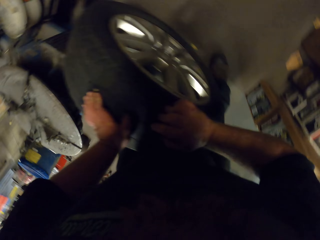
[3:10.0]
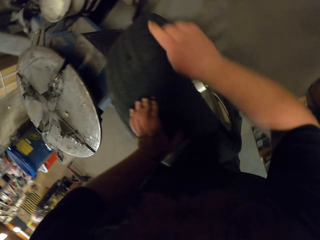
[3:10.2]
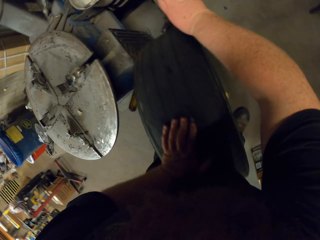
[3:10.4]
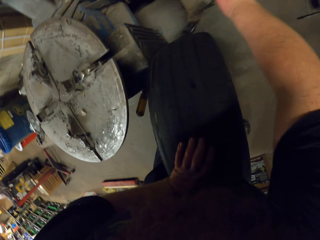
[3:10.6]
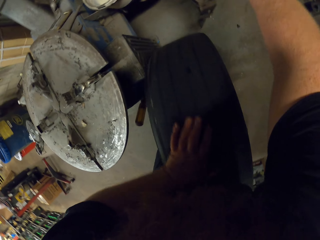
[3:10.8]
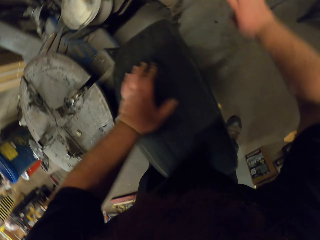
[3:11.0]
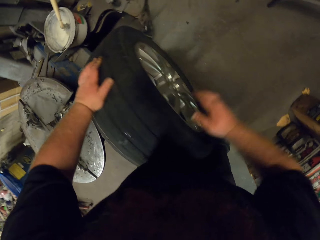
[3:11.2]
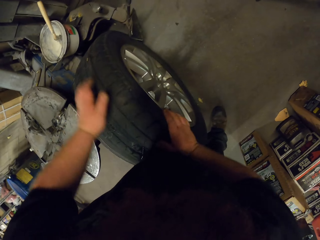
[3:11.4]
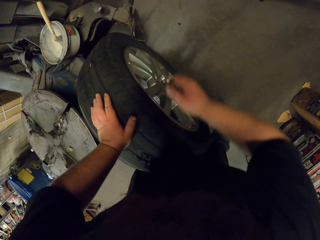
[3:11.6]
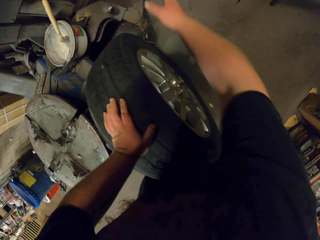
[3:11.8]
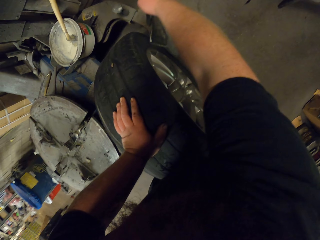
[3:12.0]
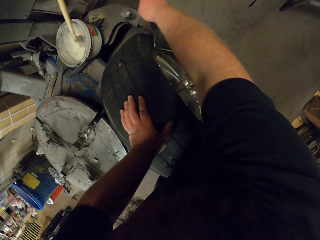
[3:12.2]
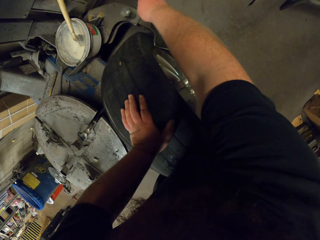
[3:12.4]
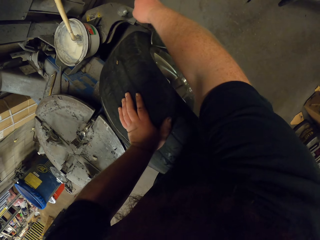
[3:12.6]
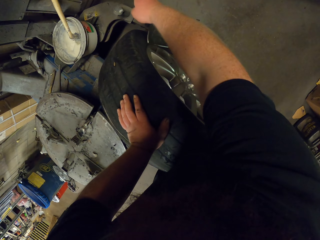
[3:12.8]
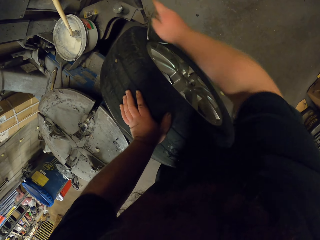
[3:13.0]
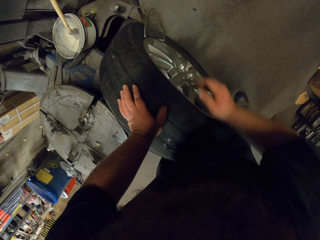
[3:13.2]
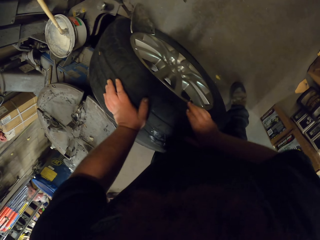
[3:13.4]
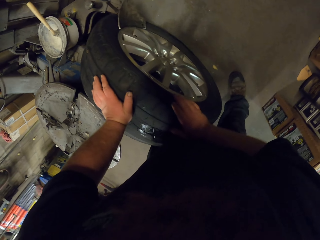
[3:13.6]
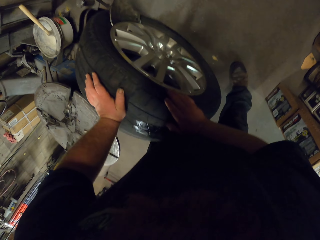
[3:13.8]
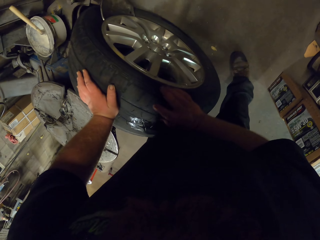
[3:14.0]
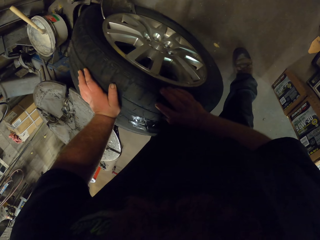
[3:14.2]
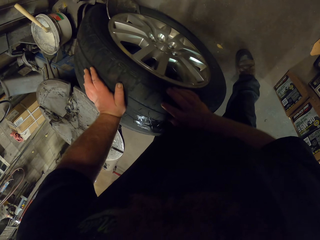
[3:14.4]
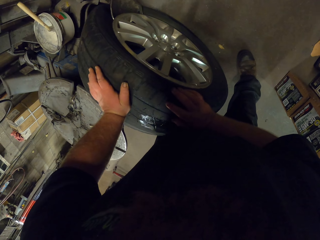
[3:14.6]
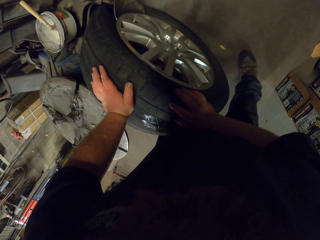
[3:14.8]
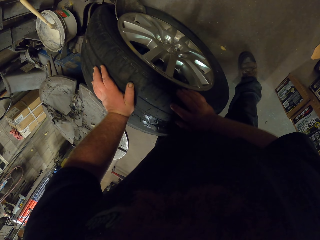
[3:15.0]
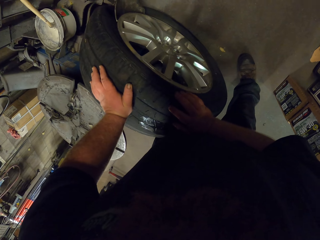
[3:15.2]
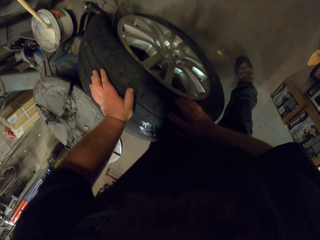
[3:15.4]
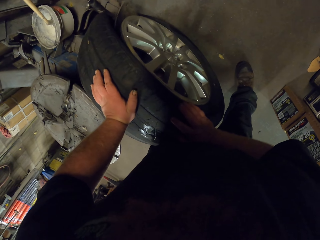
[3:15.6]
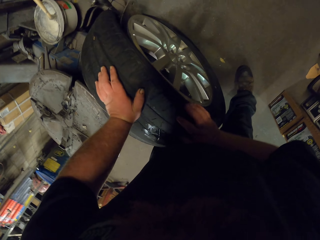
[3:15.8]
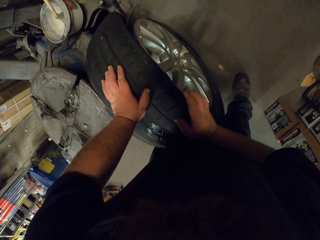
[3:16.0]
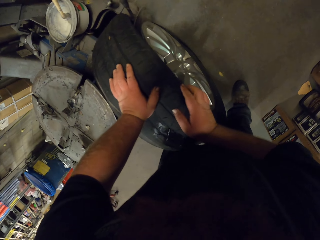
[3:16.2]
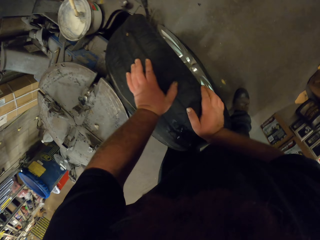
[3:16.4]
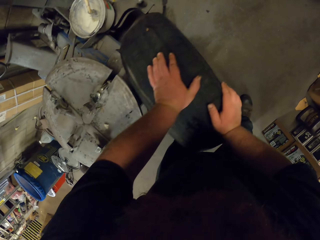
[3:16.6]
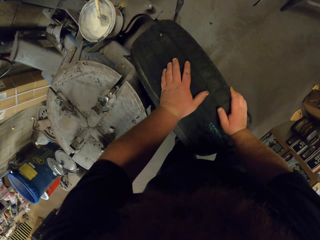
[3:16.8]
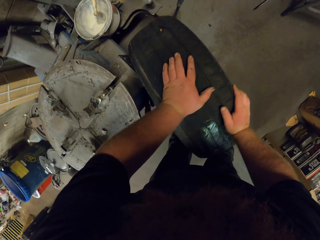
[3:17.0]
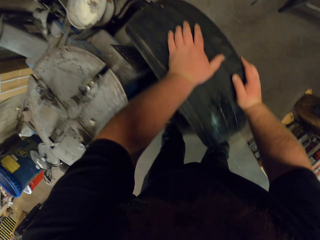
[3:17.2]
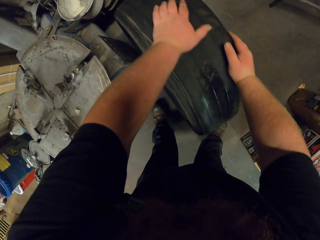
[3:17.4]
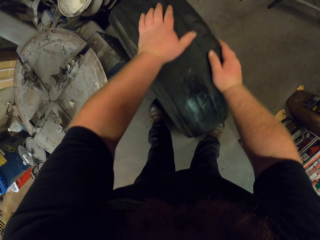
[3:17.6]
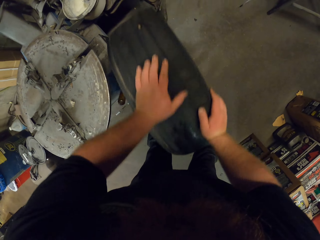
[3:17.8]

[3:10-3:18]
The camera wearer puts the wheel on the wheel balancer. They take something and place something on the tire. They look around.

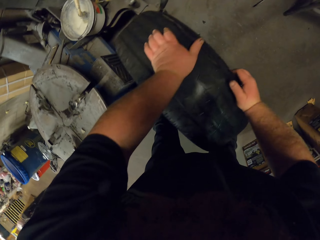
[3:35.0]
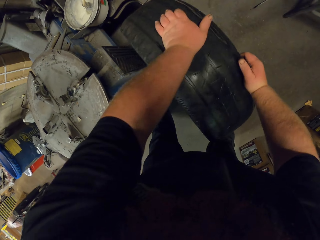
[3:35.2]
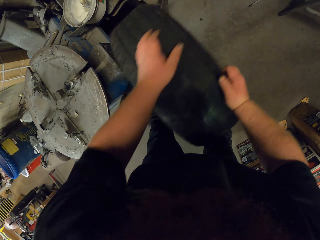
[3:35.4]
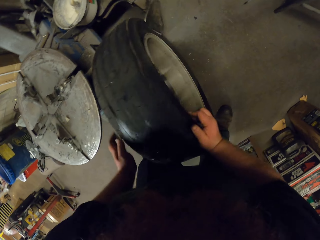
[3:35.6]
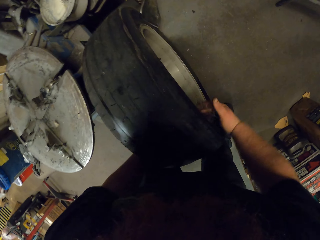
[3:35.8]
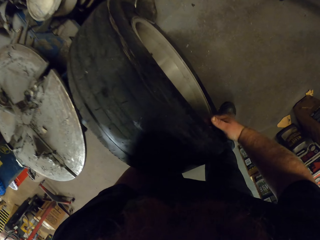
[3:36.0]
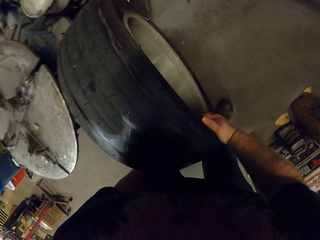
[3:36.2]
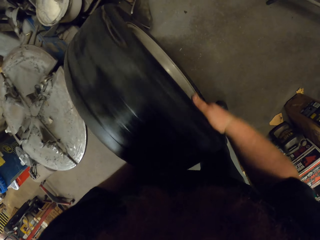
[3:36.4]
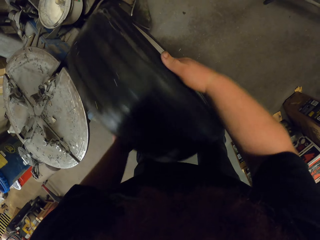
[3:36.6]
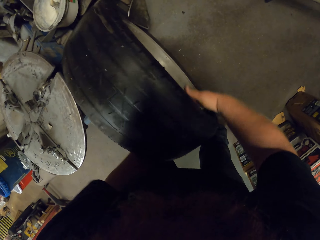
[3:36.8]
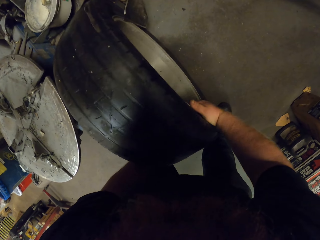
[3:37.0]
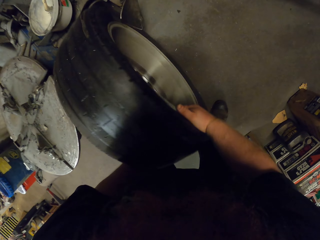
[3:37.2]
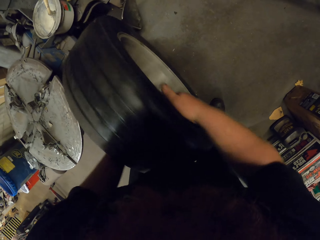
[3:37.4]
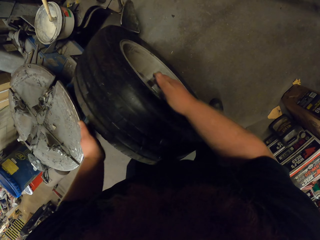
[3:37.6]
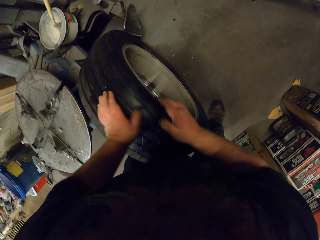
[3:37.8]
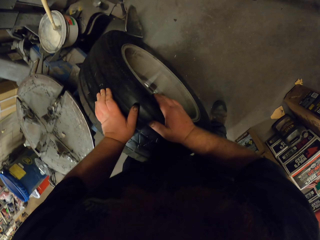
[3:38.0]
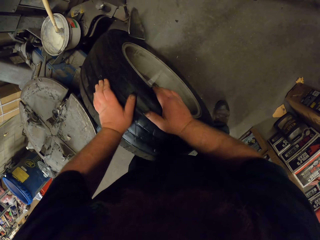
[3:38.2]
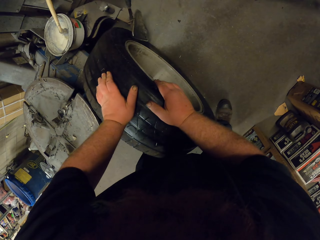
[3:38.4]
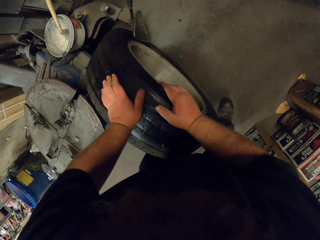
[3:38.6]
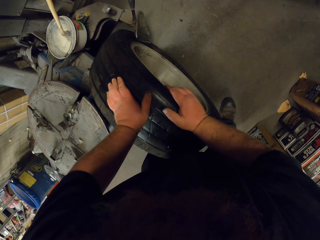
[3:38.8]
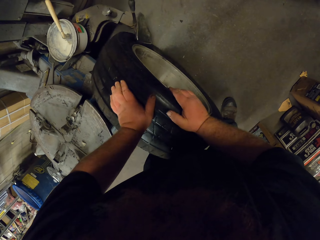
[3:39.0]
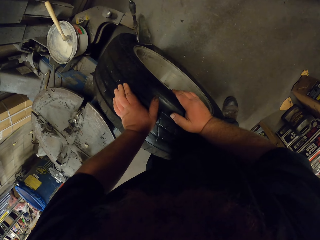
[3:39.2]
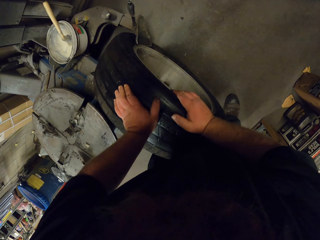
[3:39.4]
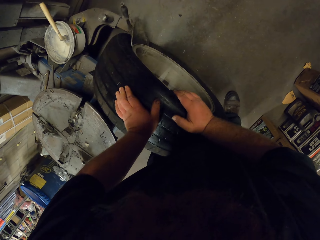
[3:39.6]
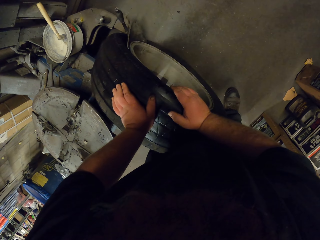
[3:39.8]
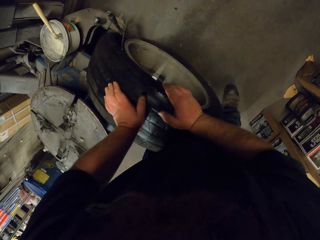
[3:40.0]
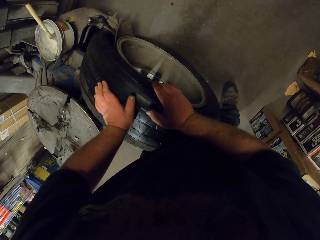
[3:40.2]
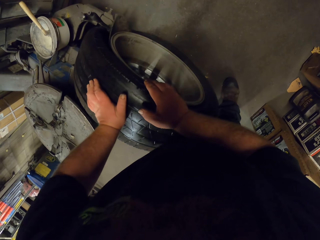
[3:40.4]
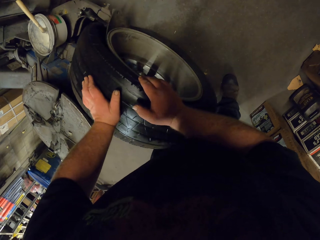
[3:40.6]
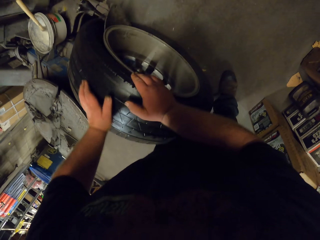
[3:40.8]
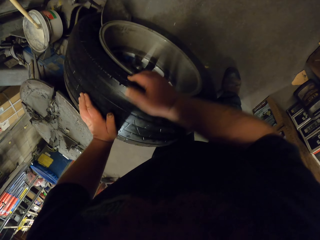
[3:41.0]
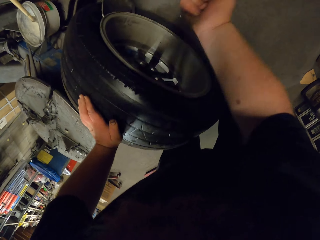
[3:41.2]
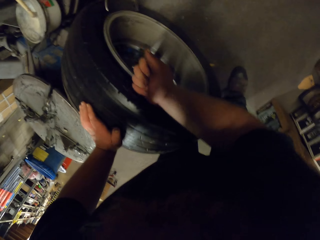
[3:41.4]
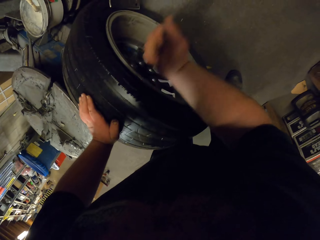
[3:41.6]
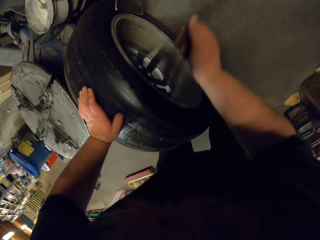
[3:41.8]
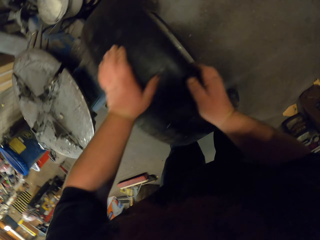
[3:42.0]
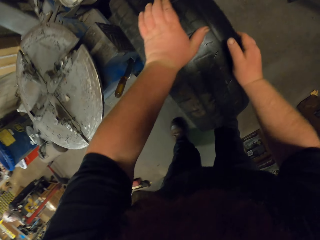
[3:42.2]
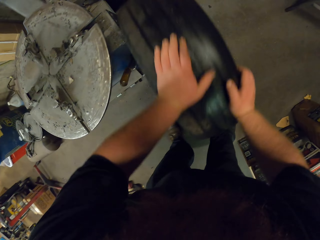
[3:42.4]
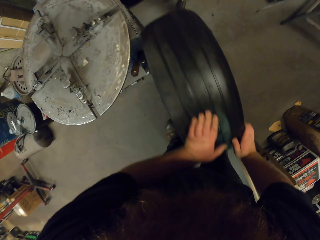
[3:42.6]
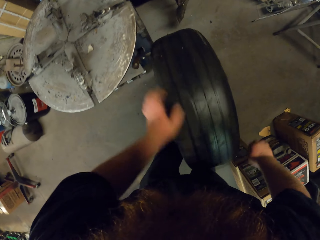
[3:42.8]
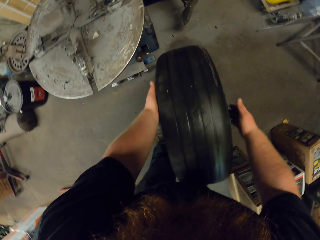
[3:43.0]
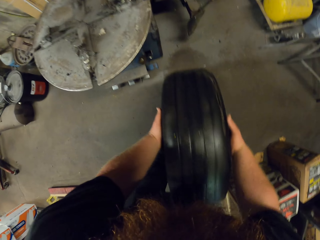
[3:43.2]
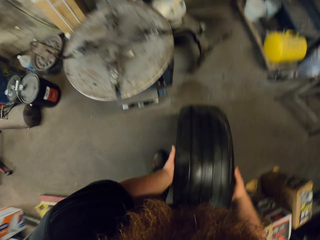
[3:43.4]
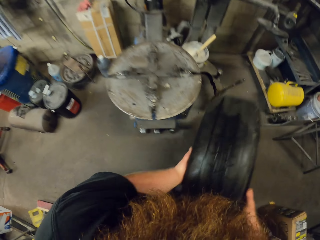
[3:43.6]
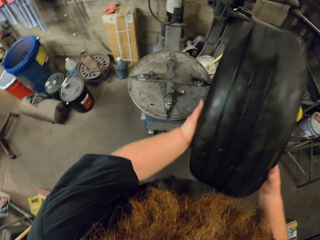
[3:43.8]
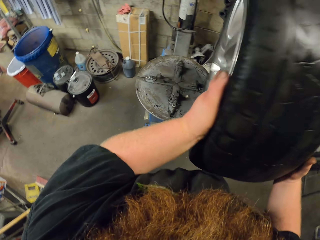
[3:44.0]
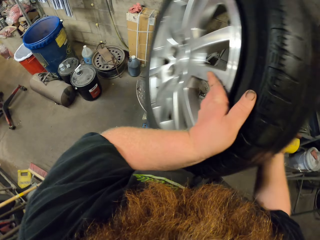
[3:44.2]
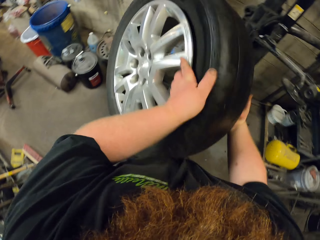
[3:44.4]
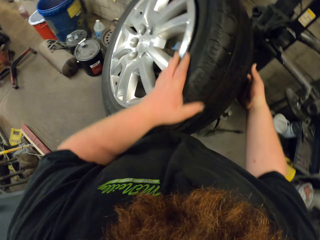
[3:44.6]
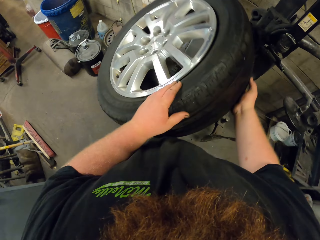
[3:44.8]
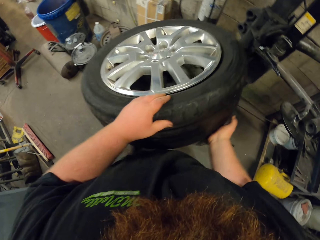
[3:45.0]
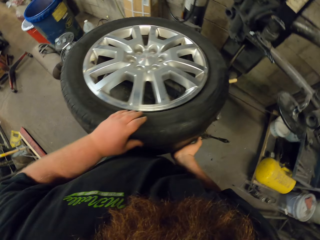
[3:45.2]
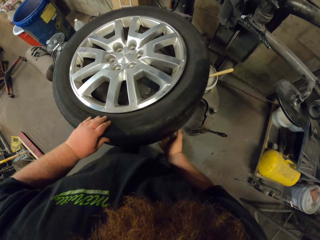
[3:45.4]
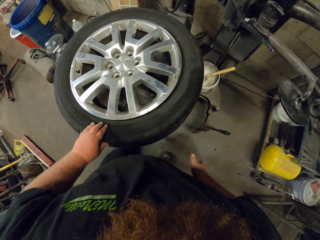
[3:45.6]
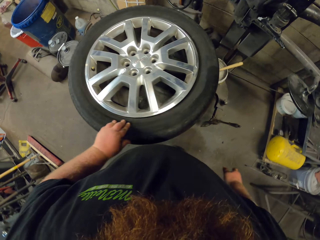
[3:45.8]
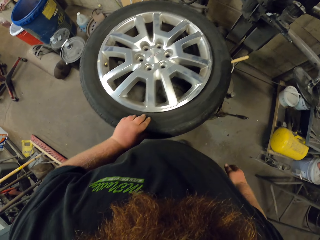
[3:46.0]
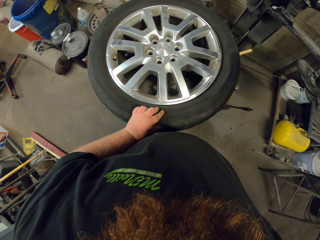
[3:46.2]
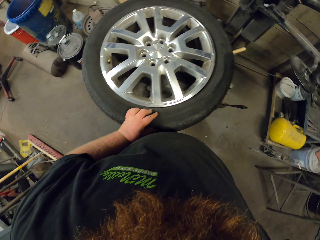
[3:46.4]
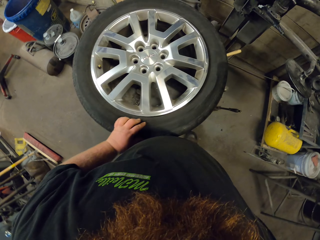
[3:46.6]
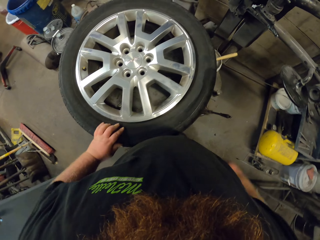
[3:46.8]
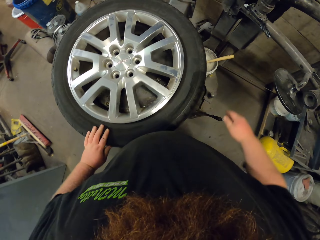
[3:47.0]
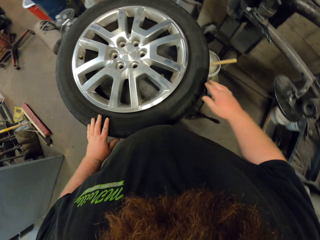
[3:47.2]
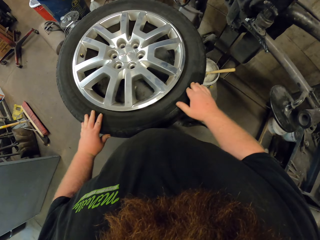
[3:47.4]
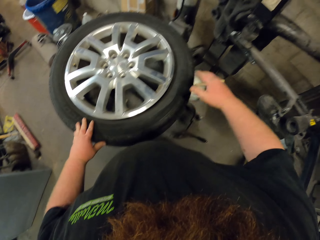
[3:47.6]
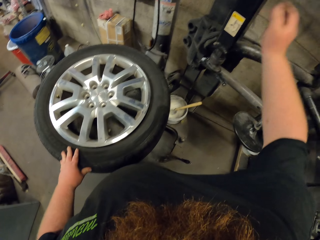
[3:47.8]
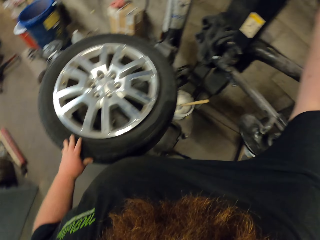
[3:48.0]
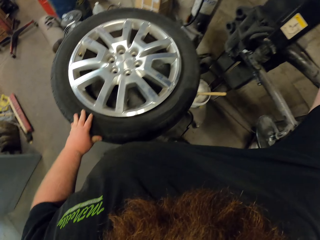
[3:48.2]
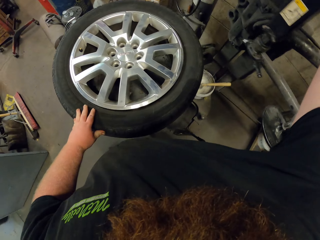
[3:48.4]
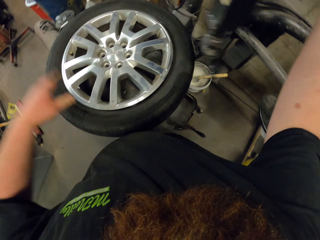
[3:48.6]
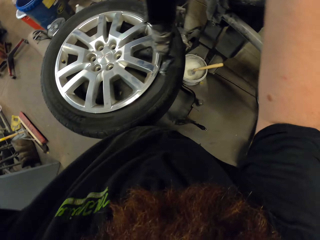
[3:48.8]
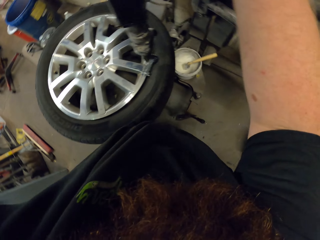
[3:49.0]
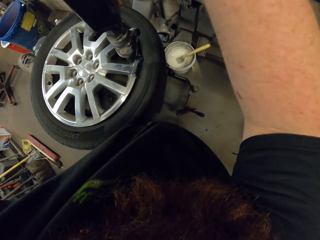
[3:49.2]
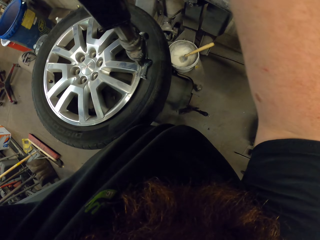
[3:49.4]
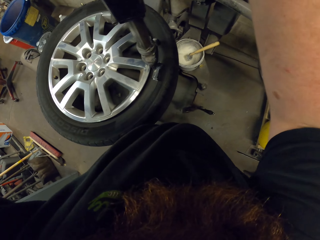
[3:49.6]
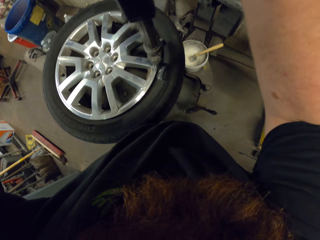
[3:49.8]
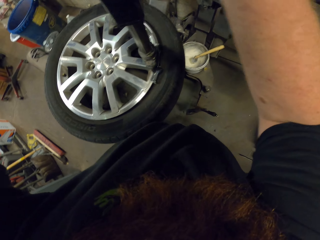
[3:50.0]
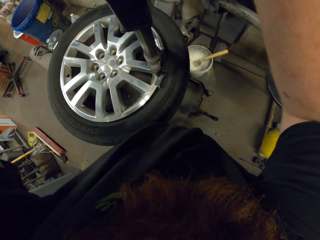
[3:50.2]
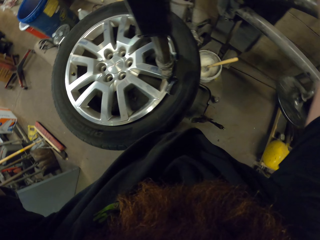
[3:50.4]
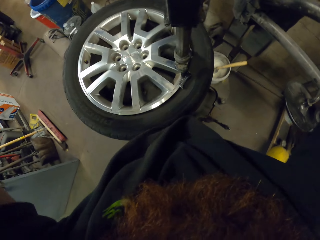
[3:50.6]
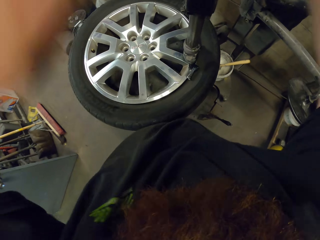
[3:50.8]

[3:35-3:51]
The camera wearer rotates the wheel. They put the wheel on the wheel balancer. They hit the tire. They press on the tire. They remove the tire from the wheel balancer. They roll the tire. They lift the tire. They place the tire on a table. They look around. They pull something. They adjust the wheel aligner on the wheel.
